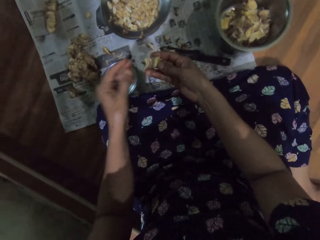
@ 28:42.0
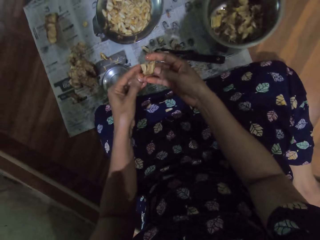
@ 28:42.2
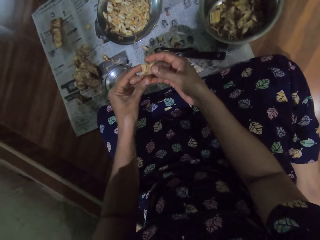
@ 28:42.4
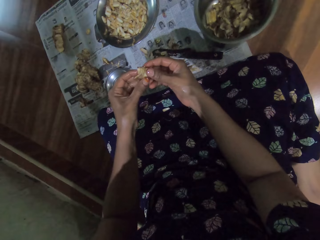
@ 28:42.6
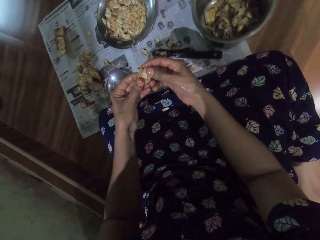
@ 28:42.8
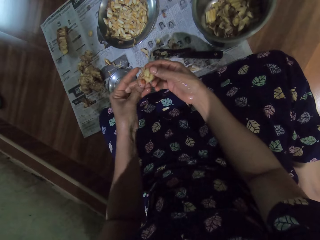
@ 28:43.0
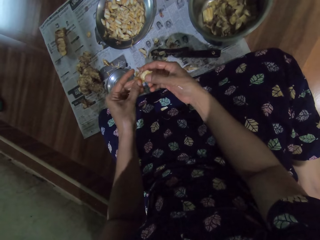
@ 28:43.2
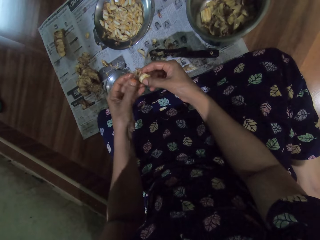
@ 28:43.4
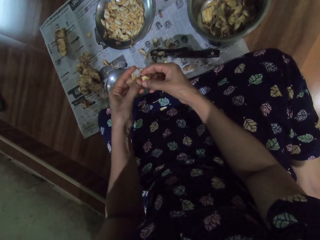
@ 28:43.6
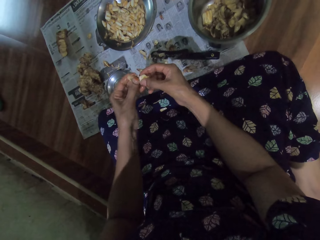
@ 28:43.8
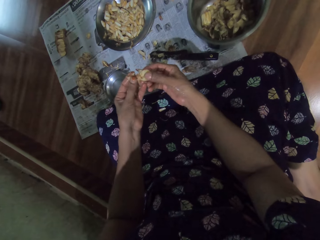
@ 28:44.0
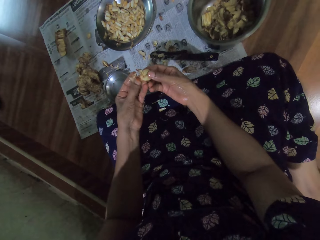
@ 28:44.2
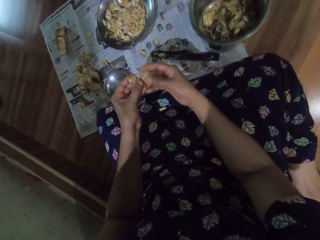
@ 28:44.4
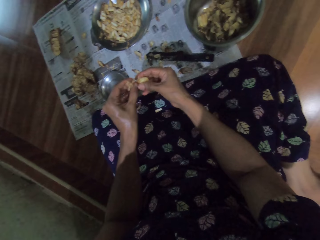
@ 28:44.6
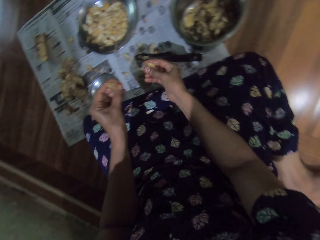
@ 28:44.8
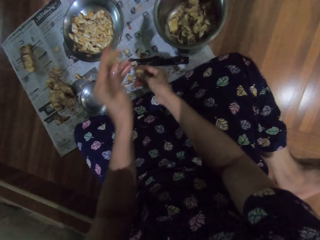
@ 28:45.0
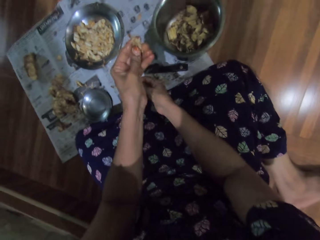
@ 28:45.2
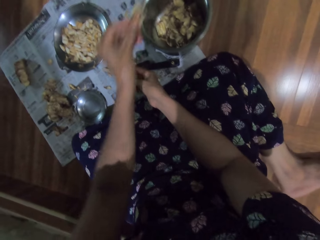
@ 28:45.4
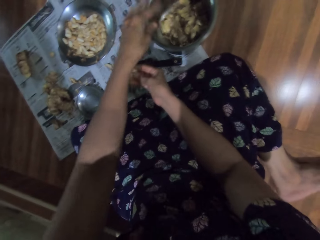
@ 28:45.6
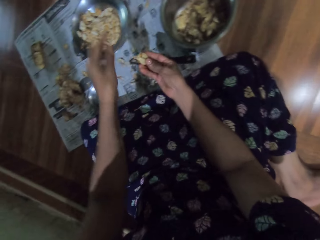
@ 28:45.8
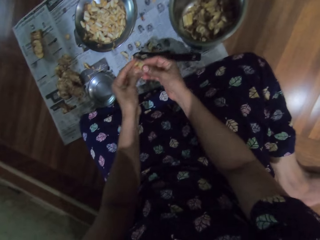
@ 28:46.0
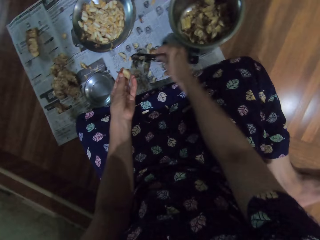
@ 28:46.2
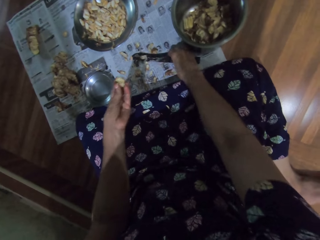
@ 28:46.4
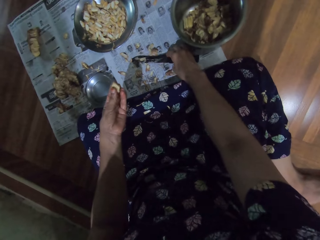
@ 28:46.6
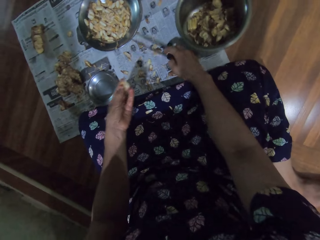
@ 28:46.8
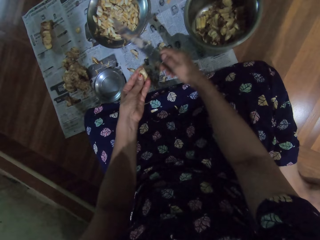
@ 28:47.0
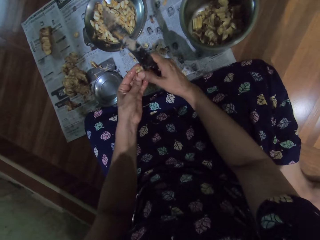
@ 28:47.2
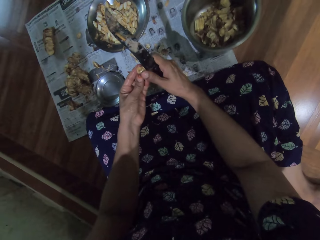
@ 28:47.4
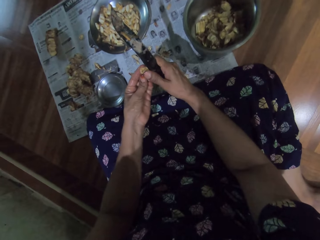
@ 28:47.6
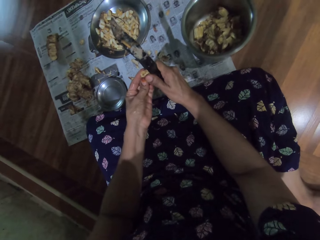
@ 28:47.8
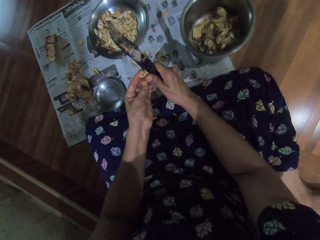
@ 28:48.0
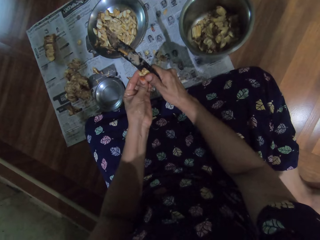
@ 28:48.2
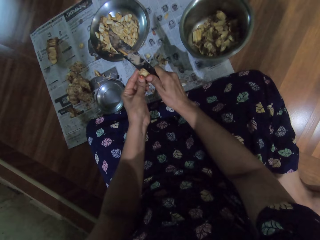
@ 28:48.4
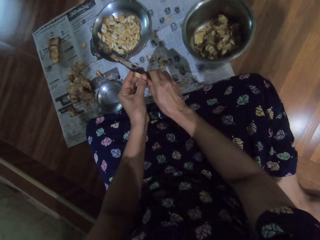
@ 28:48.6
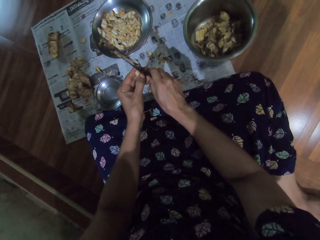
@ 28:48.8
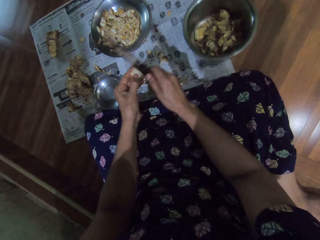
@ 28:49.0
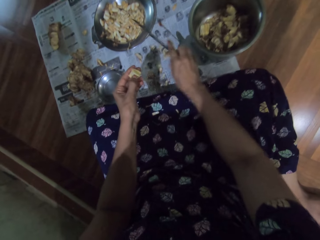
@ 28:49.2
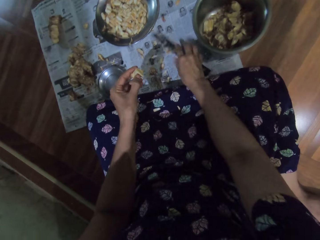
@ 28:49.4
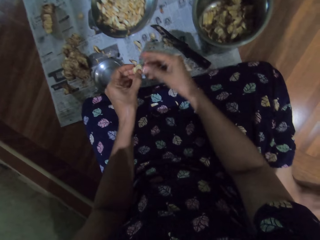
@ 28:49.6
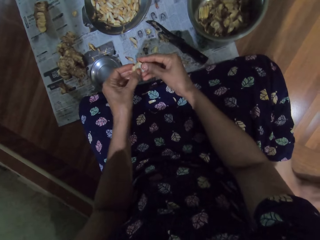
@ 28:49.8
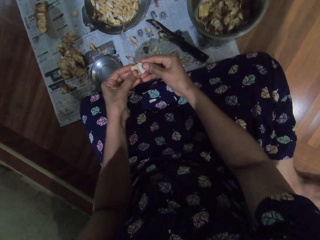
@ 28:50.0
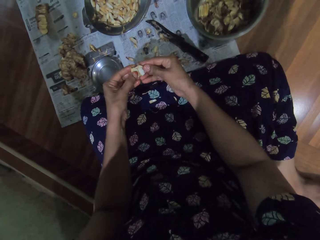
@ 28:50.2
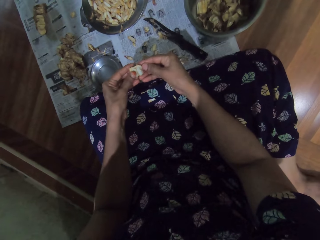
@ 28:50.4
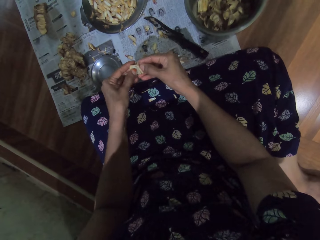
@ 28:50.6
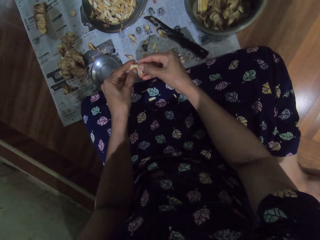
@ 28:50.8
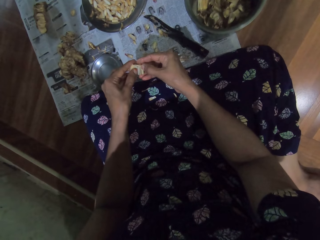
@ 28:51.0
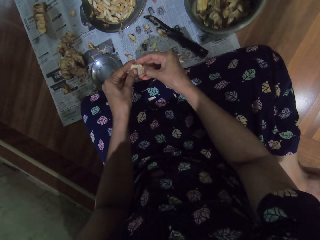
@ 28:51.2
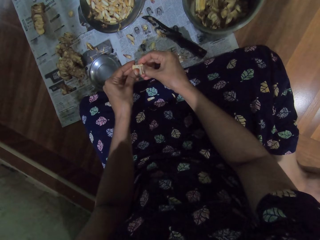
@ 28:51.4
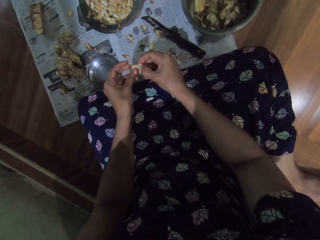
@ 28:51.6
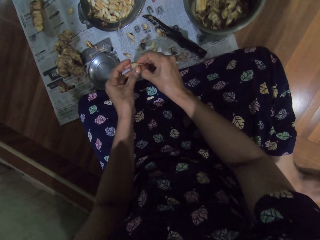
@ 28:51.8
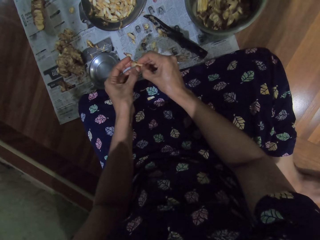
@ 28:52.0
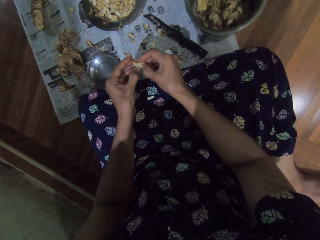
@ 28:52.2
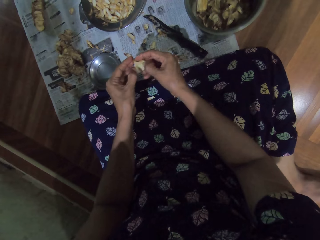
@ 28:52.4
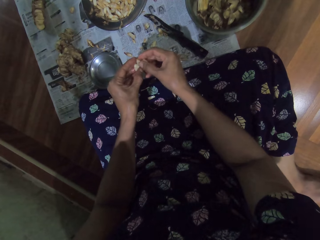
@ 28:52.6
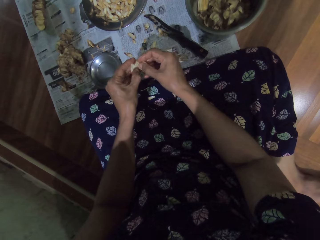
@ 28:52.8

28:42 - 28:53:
The camera wearer peels skin off the garlic with her hands. She drops the garlic in her left hand in the bowl. She passes the garlic in her right hand to her left hand. She picks the knife from the paper with her right hand. She slices the garlic in her left hand with the knife in her right hand. She peels the garlic with the knife. She drops the knife in her right hand on the paper. She peels skin off the garlic with her hands.

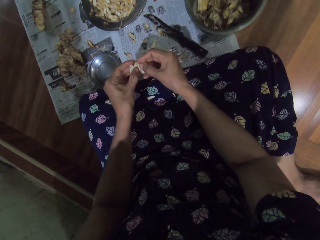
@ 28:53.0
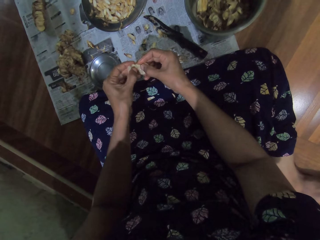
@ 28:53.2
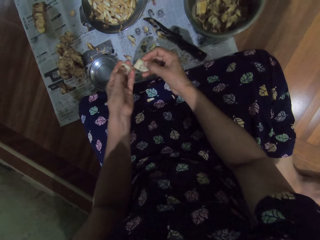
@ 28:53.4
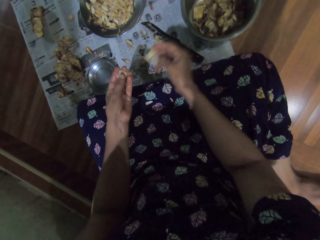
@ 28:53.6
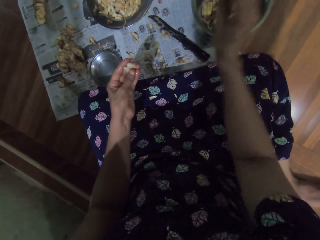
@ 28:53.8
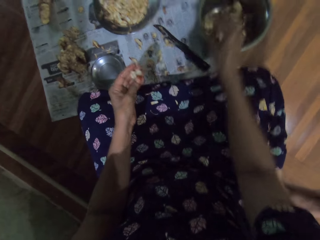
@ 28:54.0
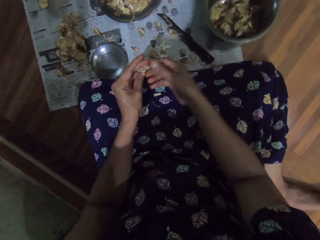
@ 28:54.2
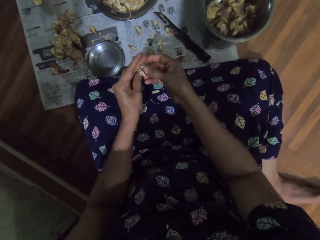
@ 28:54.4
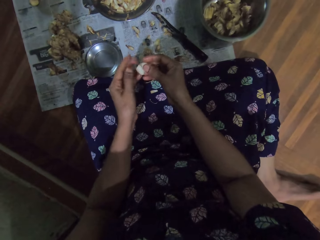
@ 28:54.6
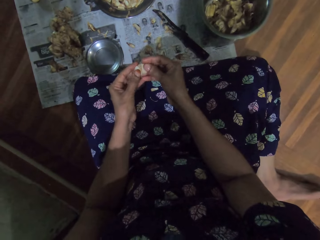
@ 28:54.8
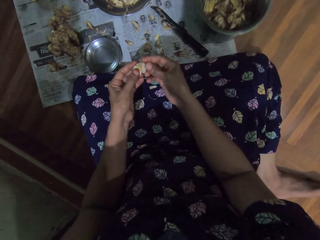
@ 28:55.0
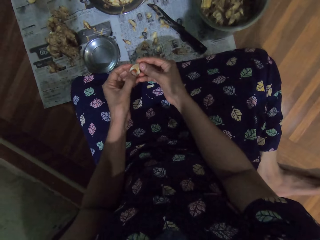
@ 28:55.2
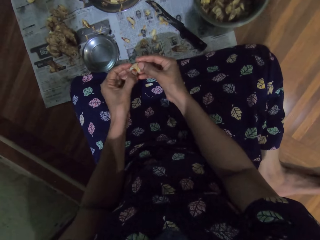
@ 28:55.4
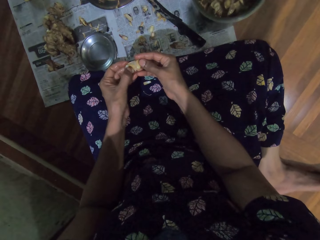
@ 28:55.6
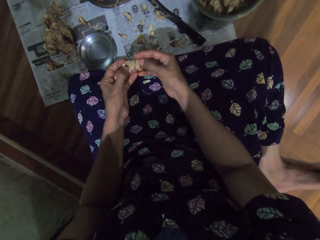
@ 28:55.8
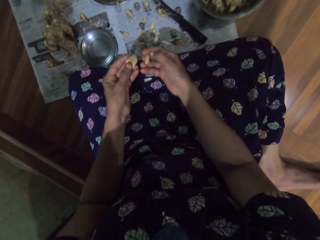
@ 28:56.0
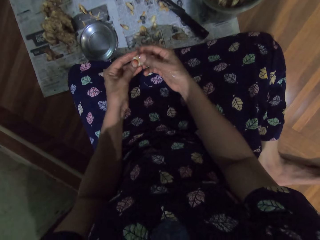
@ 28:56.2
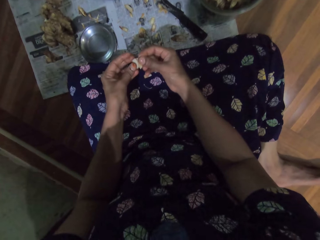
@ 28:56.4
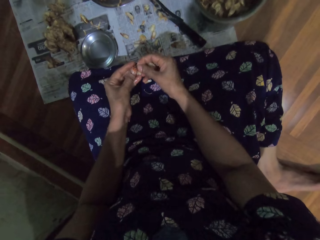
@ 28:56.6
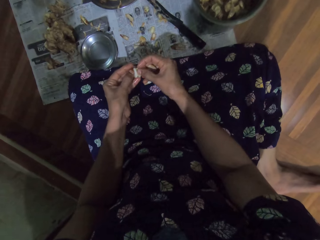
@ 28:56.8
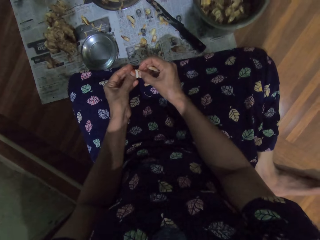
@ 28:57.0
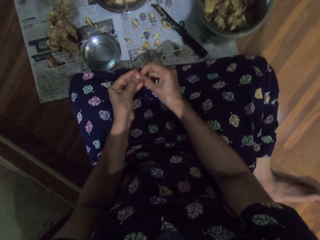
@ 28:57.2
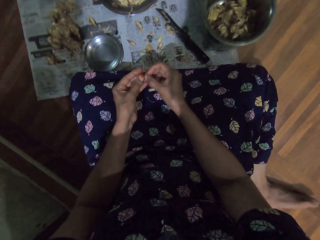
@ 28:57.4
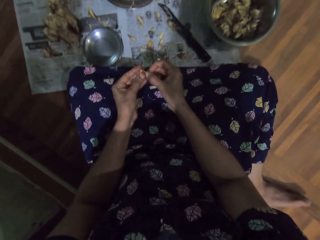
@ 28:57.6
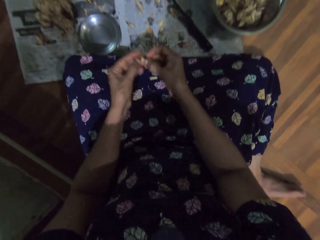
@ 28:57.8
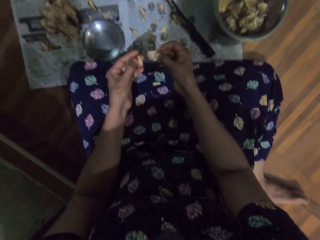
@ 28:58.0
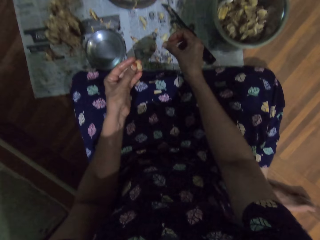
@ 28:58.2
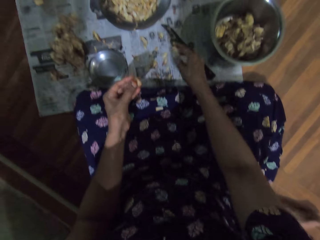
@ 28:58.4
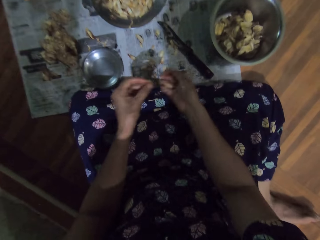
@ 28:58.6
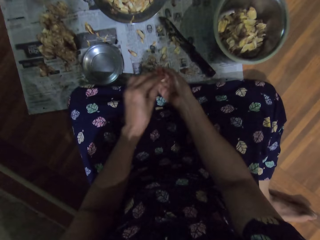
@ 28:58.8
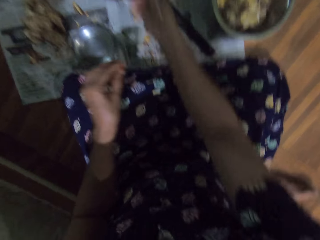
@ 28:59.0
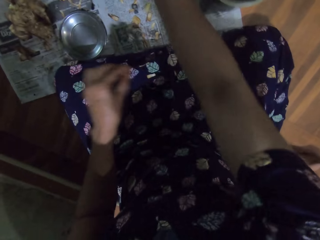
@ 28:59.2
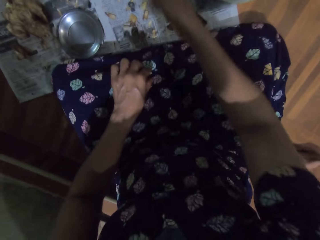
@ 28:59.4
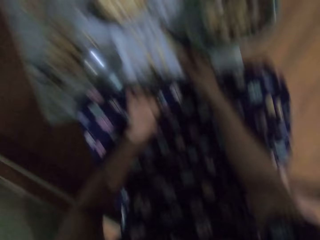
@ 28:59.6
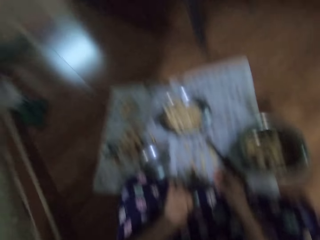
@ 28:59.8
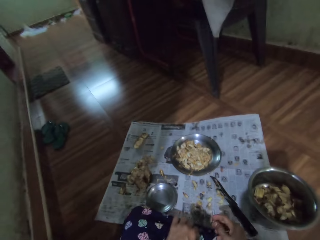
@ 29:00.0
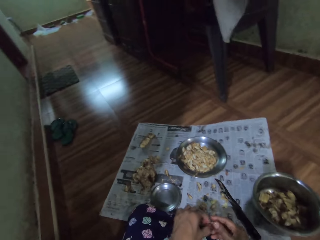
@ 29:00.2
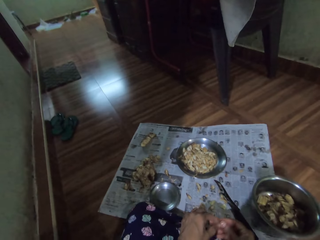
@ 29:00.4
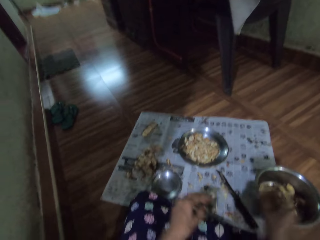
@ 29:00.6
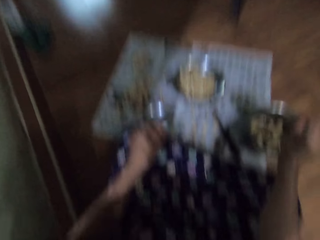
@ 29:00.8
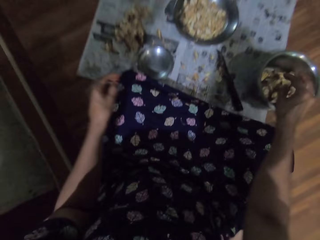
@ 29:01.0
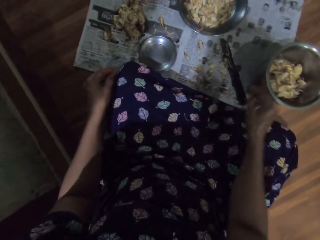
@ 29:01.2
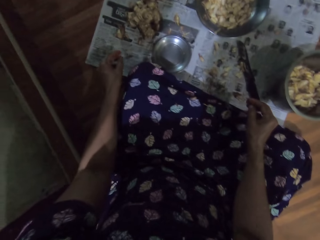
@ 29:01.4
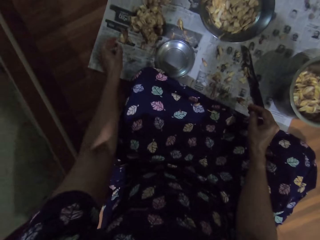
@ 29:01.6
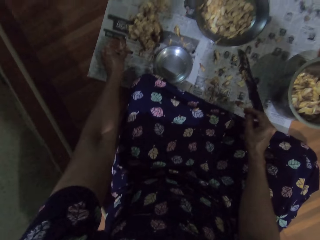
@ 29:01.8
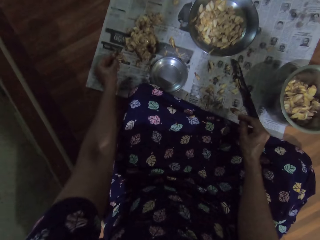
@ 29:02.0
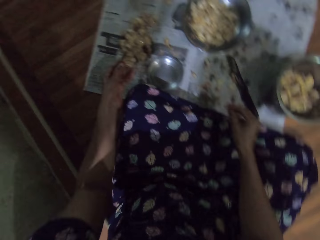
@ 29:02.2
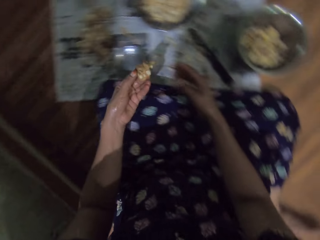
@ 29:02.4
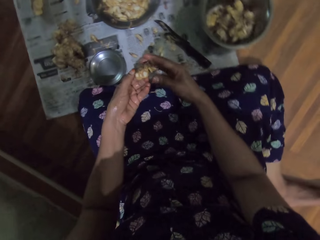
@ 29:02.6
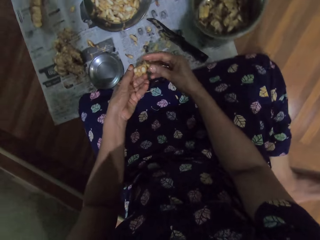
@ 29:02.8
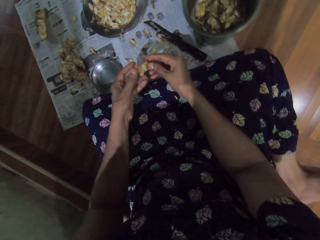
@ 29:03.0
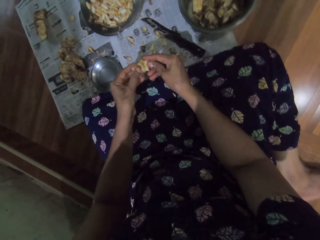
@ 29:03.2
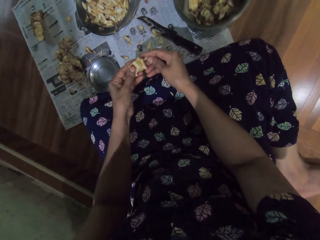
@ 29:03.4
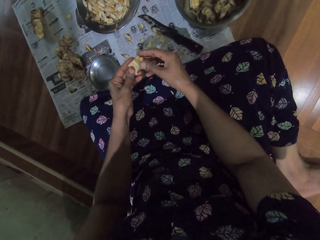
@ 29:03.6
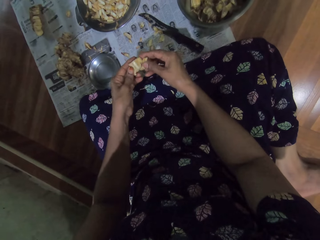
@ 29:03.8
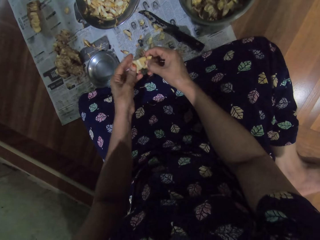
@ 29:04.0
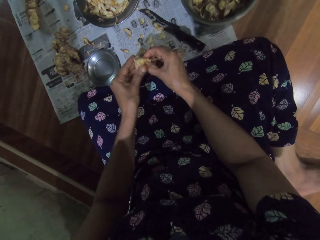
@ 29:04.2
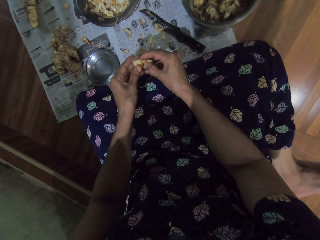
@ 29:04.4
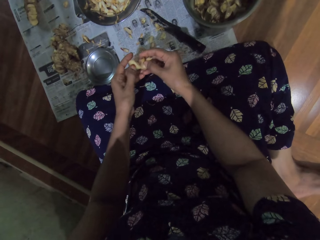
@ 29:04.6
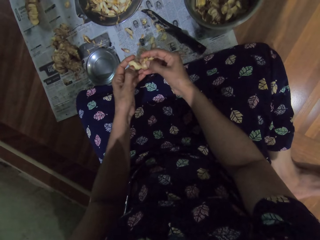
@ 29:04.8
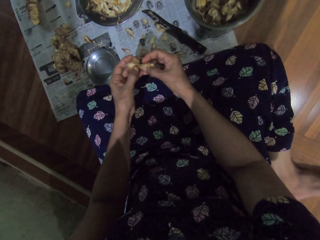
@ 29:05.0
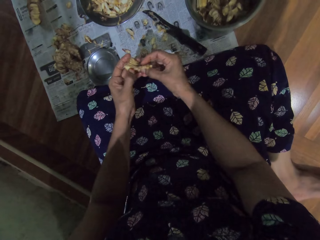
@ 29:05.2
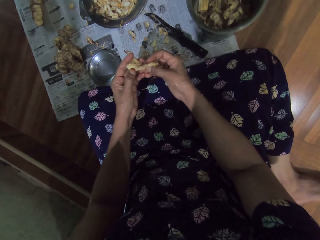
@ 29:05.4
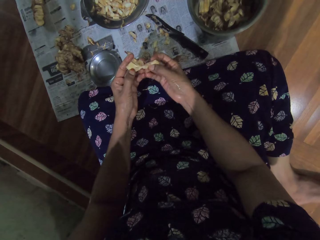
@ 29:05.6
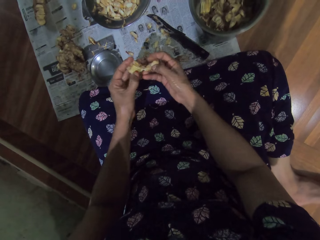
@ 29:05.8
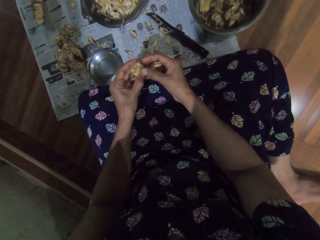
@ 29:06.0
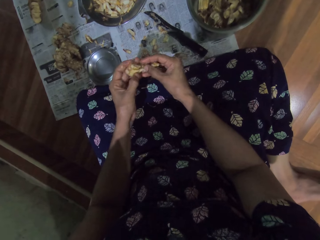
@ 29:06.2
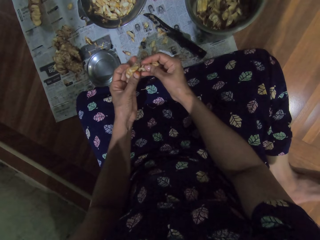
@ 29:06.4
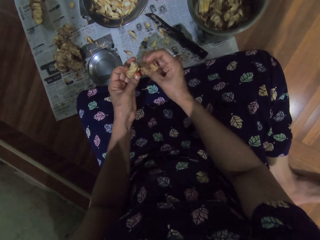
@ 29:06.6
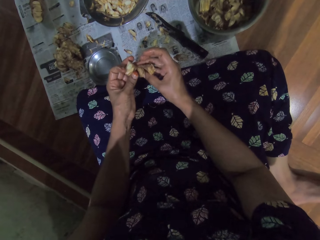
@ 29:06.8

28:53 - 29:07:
The camera wearer drops the garlic in her right hand in the bowl. She peels skin off the garlic with her hands. She drops the garlic skin in her right hand on the paper. She passes the garlic in her left hand to her right hand. She drops the garlic in her right hand in the plate. She picks garlic from her cloth with her left hand. She passes the garlic in her left hand to her right hand. She drops the garlic in her right hand in the bowl. She picks garlic from the paper with her left hand. She peels skin off the garlic with her hands.
